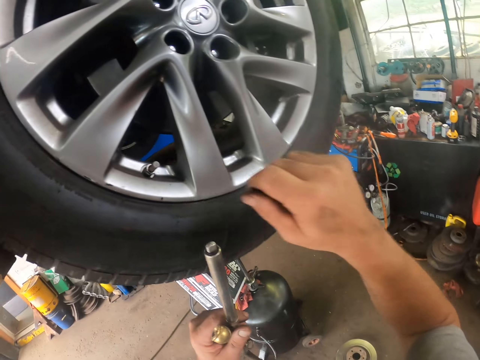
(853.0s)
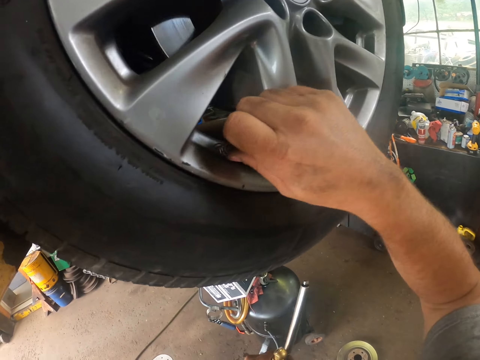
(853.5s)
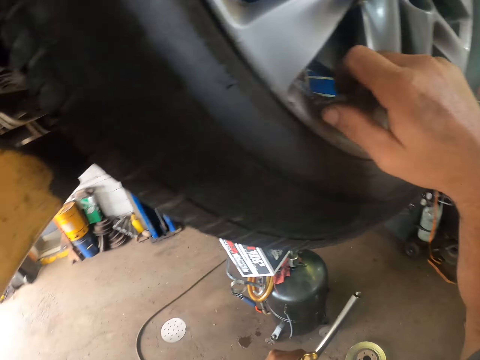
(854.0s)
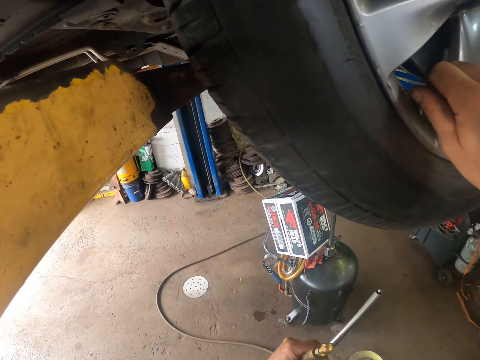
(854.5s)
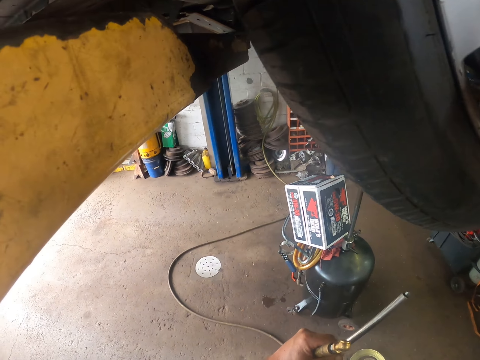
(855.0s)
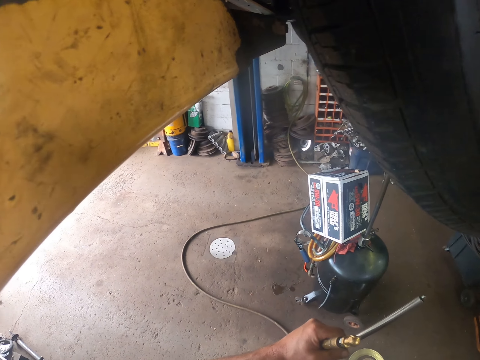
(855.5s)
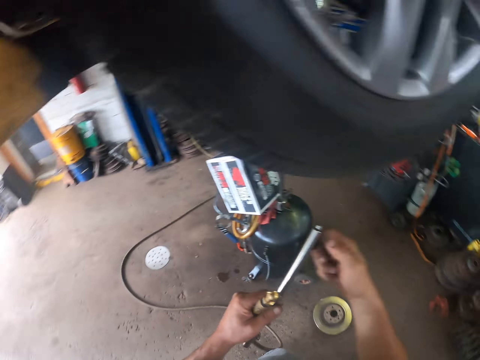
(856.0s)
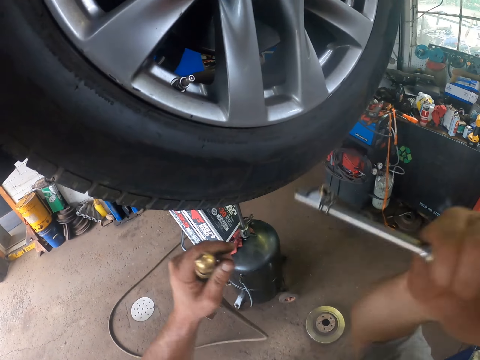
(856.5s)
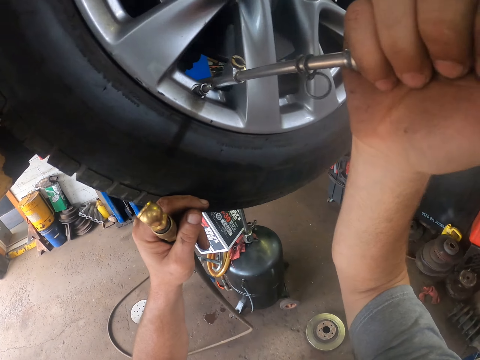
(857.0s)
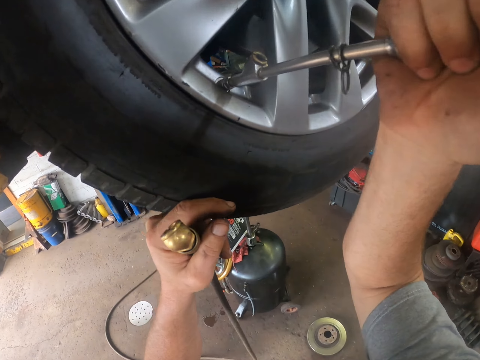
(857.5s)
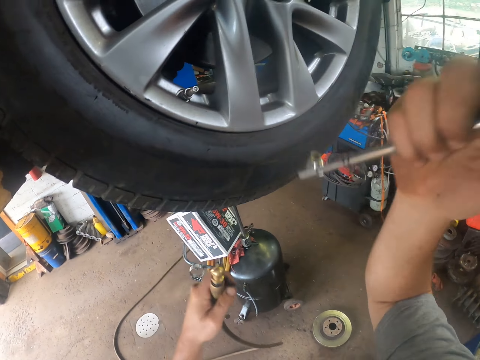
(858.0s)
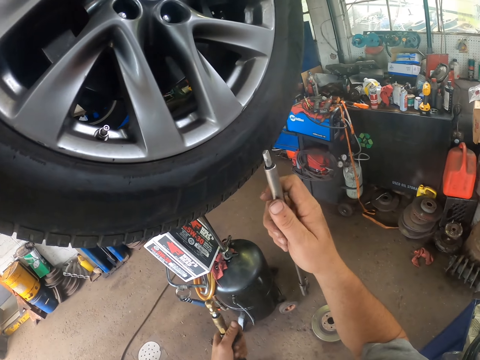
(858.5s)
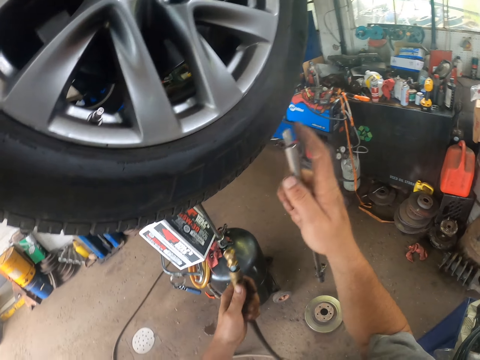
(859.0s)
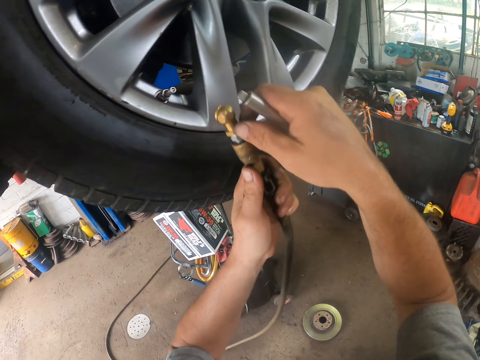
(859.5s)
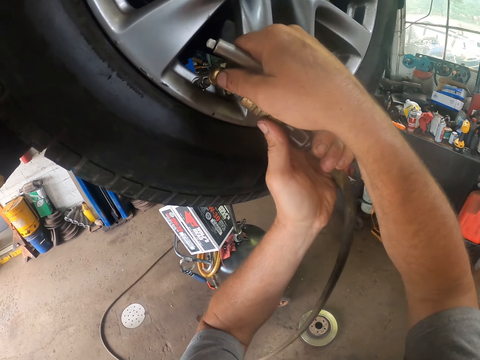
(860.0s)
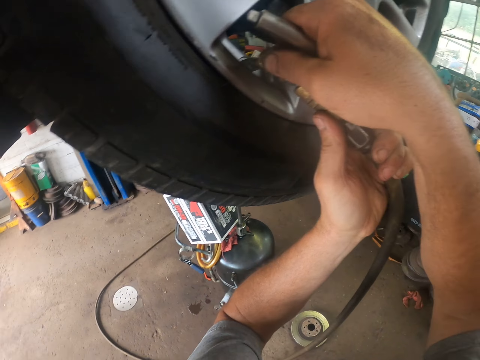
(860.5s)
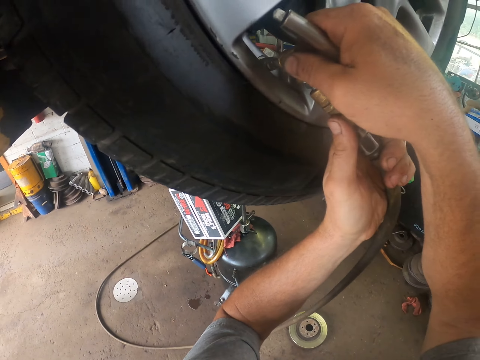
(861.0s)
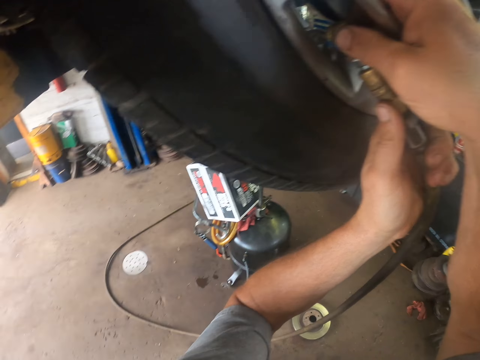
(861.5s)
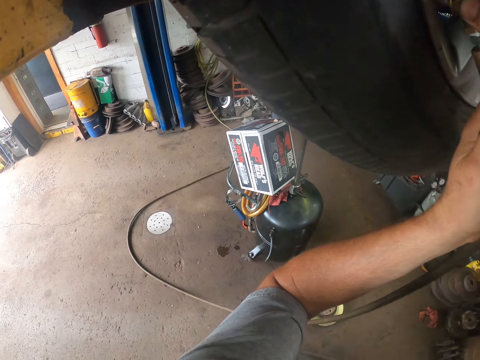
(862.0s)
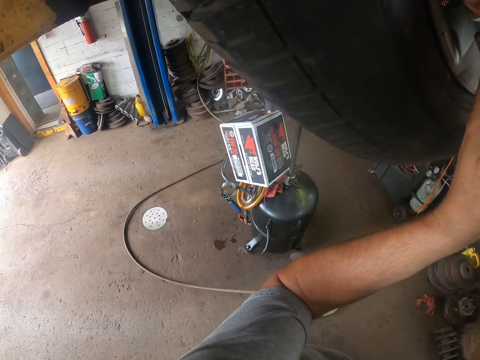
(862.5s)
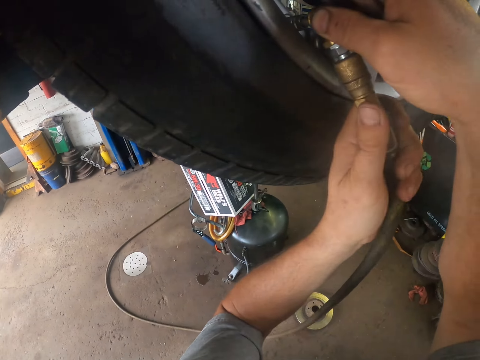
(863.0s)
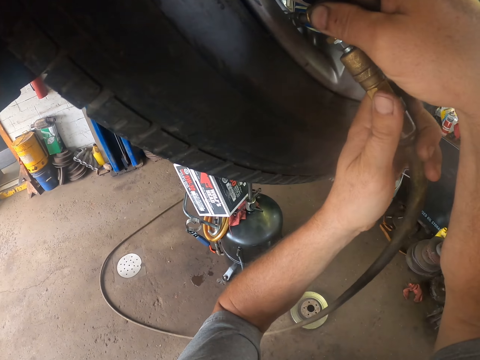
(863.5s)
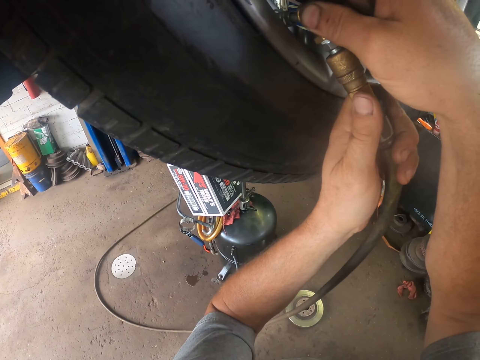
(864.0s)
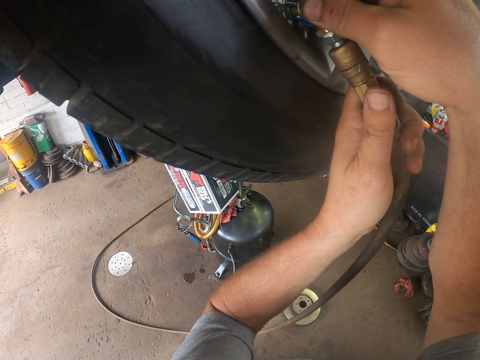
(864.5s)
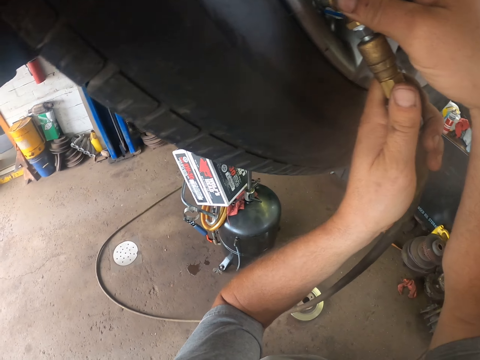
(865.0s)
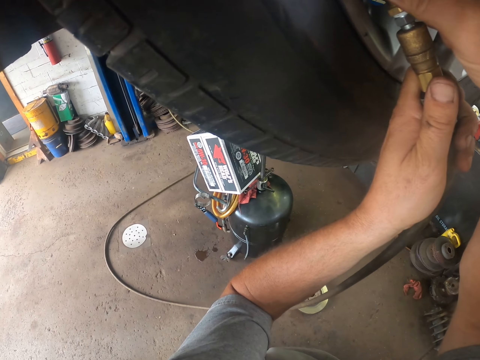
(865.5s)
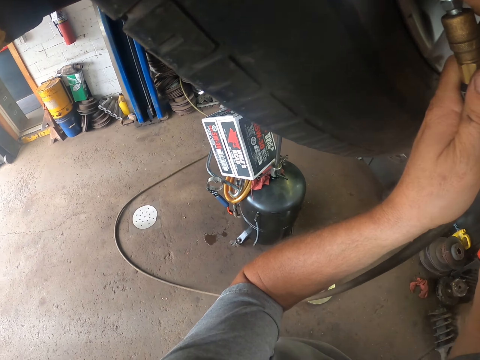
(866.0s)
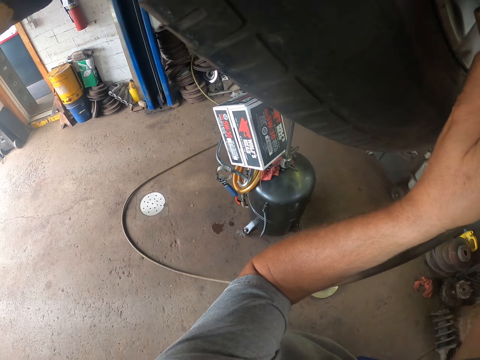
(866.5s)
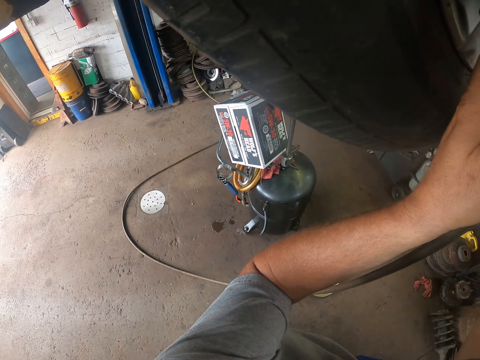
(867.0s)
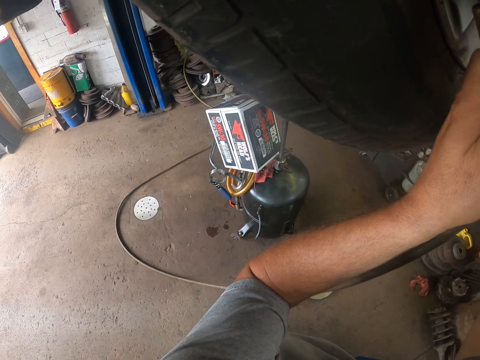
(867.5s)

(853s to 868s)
The camera wearer removes the nut from the tire. He opens the valve with his right hand. He picks up the steel object from his left hand with his right hand. He puts the nut lug remover on the pressure tube. He presses the steel object on the valve with his right hand. He fixes the pressure tube on the tire. He adds pressure on the wheel with the pressure pump with both hands.

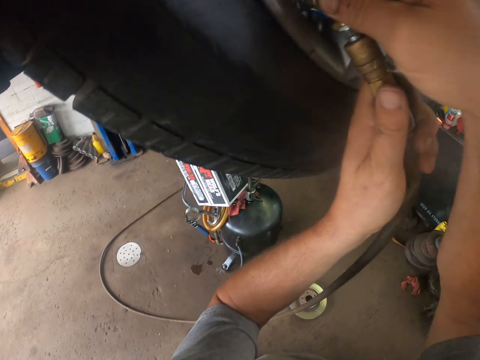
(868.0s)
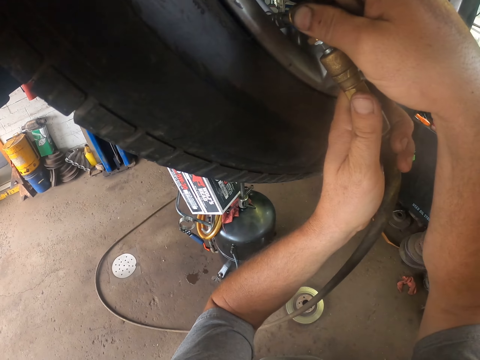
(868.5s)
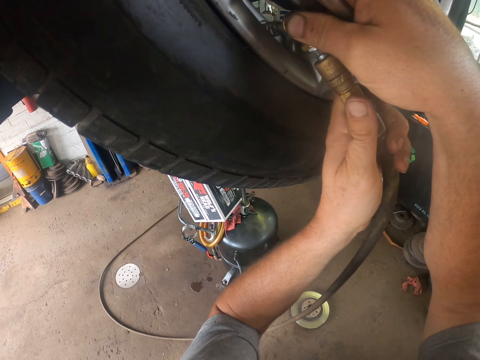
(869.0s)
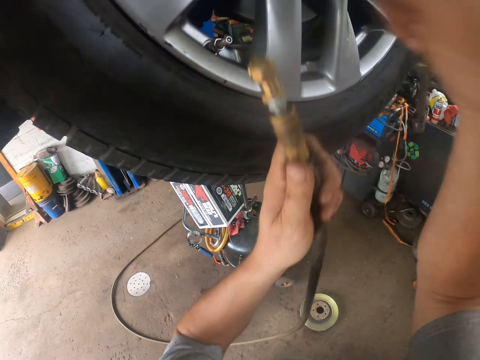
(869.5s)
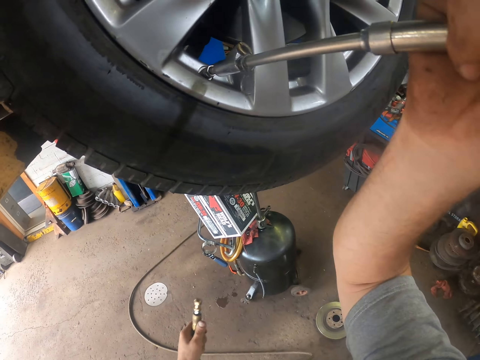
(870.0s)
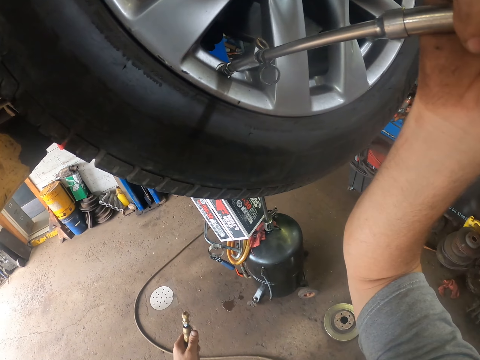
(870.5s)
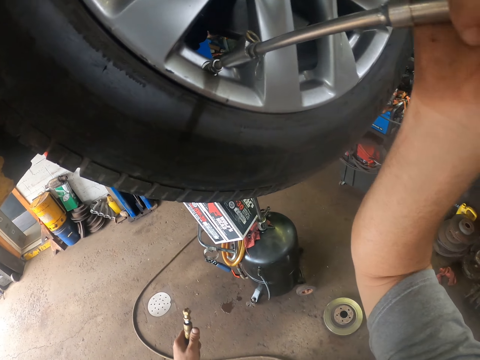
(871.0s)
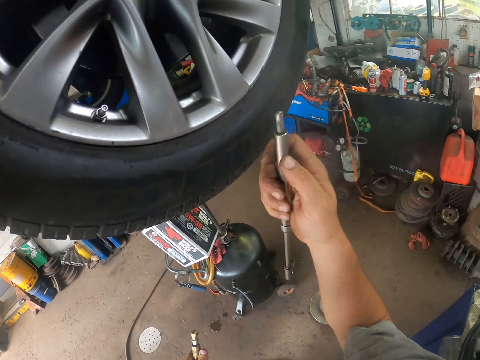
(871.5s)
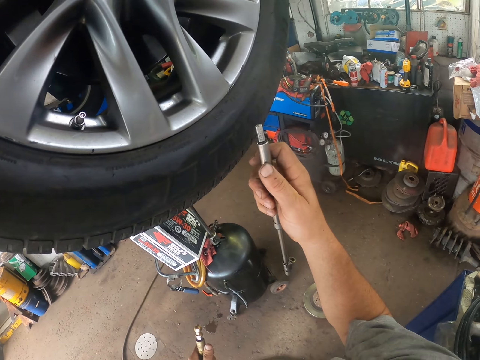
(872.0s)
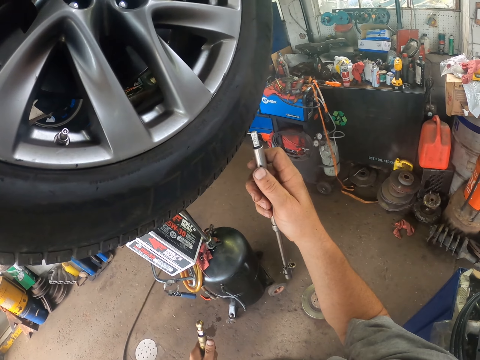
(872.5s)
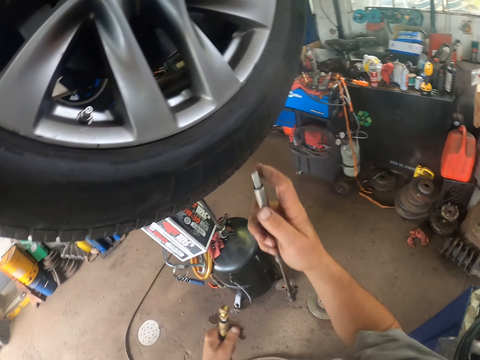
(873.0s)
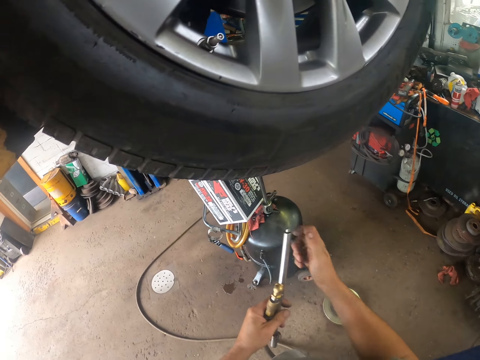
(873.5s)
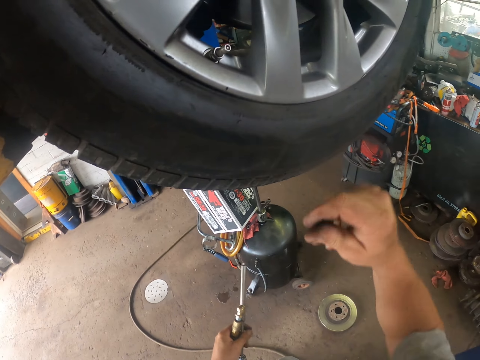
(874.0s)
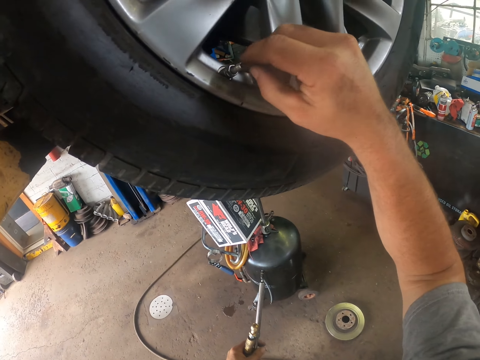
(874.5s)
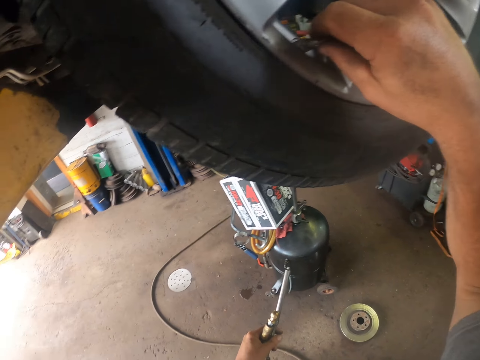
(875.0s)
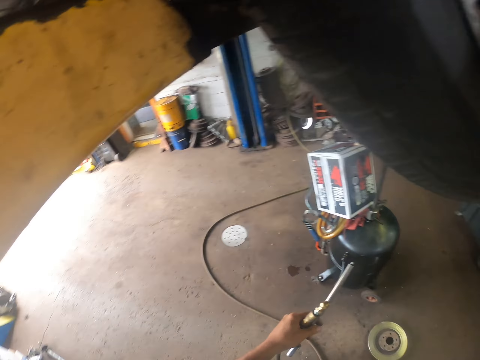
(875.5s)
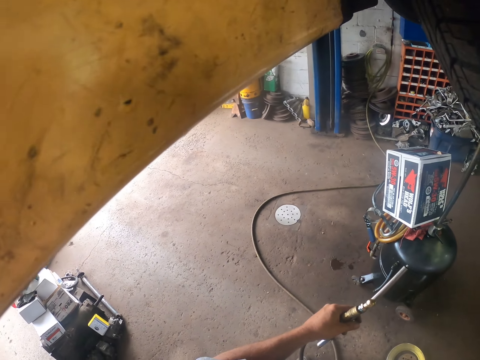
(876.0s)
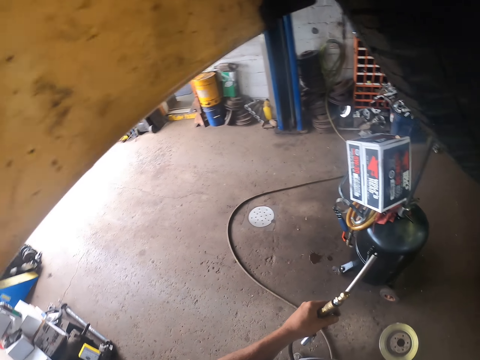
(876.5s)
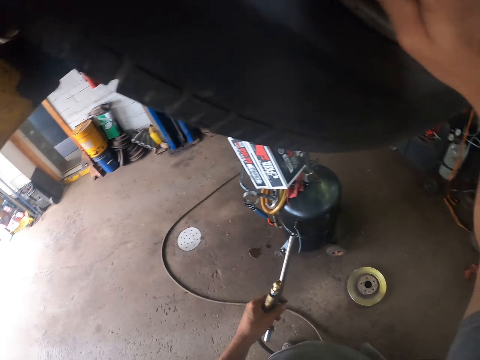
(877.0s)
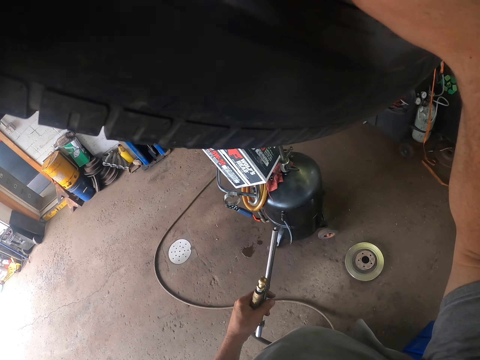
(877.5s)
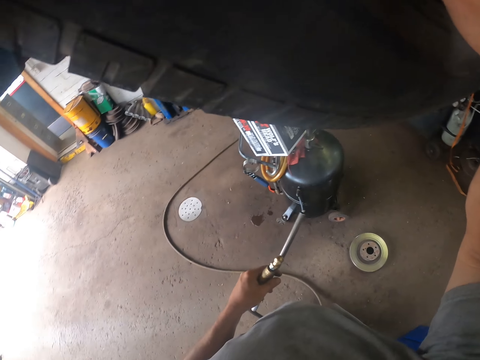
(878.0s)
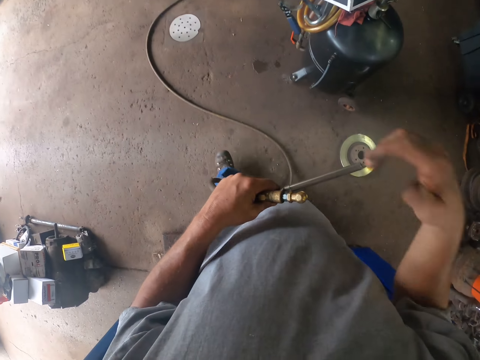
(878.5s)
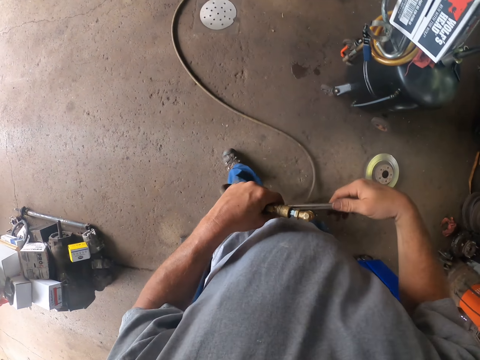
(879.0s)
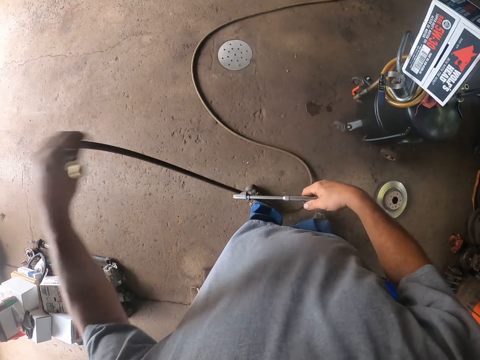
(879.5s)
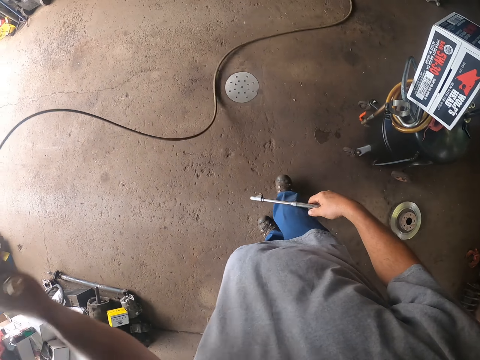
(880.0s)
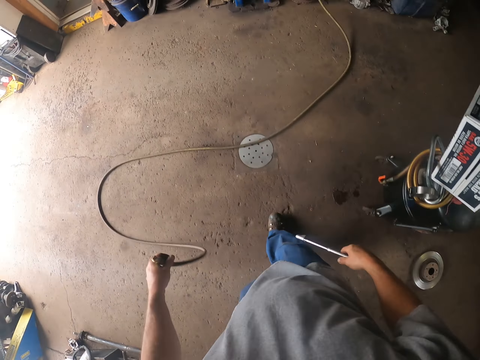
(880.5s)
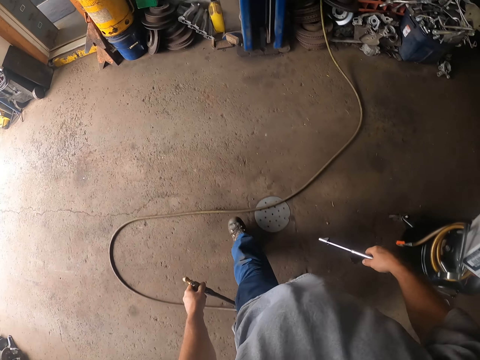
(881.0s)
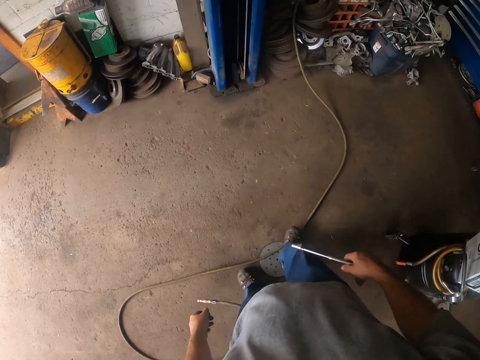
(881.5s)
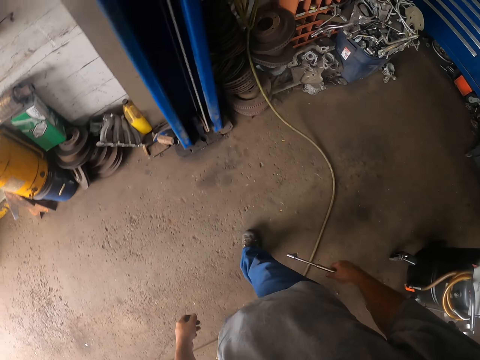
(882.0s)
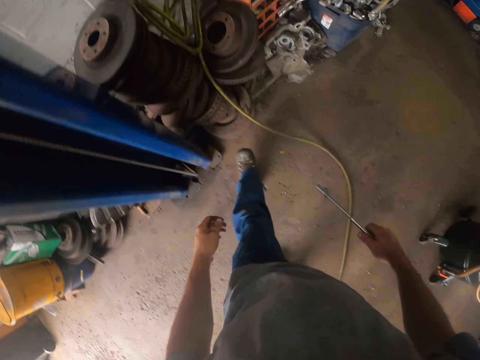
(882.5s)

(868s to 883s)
The camera wearer puts the nut lug remover on the pressure tube. He presses the steel on the valve with his right hand. He looks at the steel in his right hand. He puts the pressure pump on his left hand. He touches the valve with his right hand. He looks around. He puts the nut on the pressure tube. He opens the valve with his right hand. He holds the pressure pump with his right hand. He adjusts the pressure pump with his left hand. He drops down the pressure pump with his left hand.
